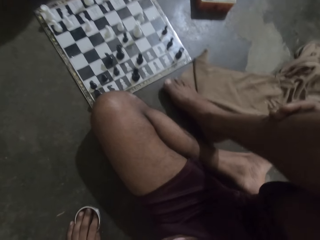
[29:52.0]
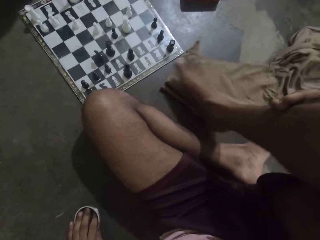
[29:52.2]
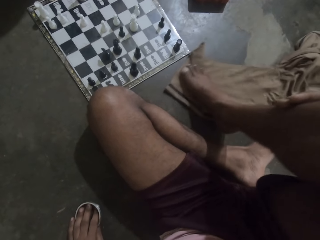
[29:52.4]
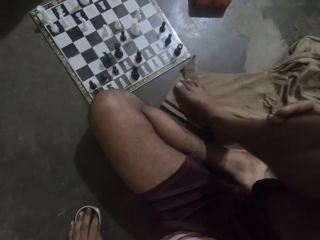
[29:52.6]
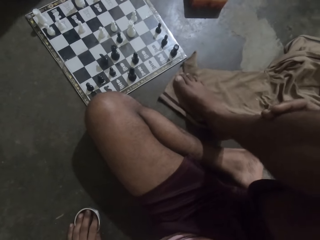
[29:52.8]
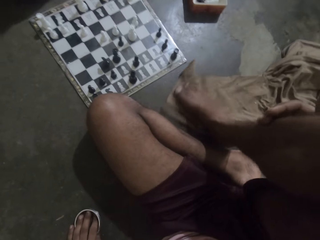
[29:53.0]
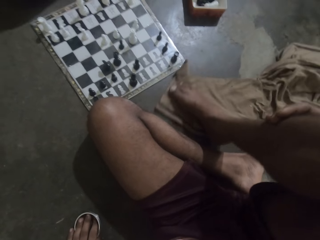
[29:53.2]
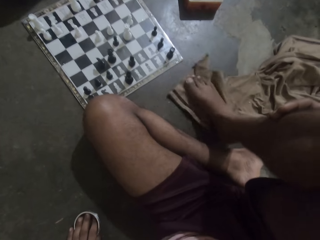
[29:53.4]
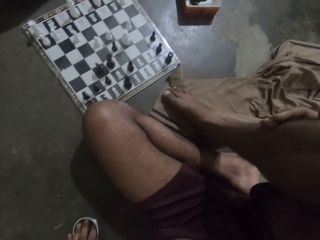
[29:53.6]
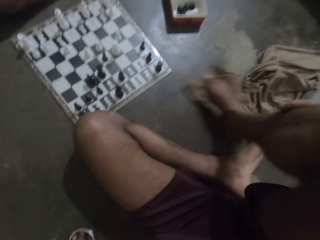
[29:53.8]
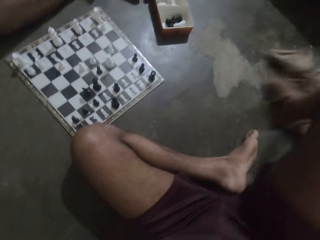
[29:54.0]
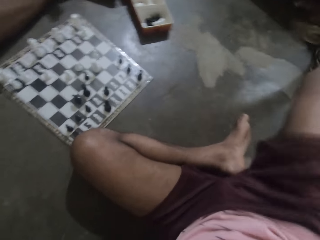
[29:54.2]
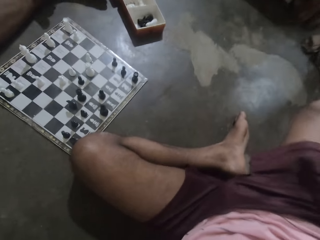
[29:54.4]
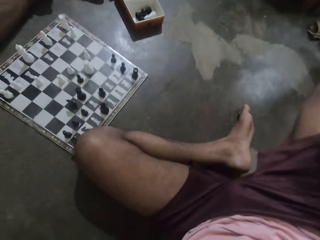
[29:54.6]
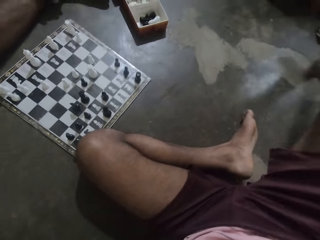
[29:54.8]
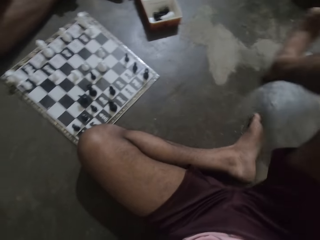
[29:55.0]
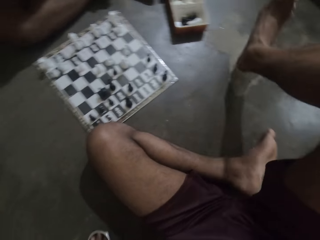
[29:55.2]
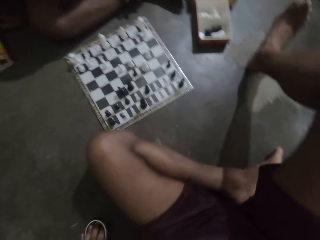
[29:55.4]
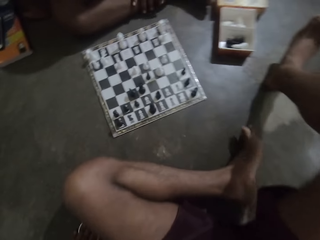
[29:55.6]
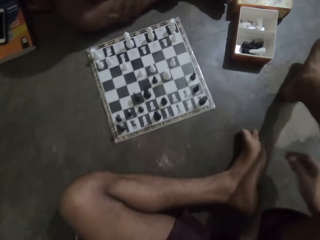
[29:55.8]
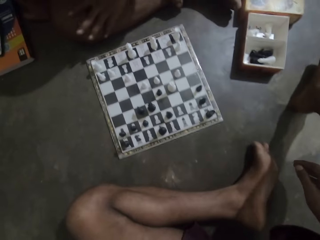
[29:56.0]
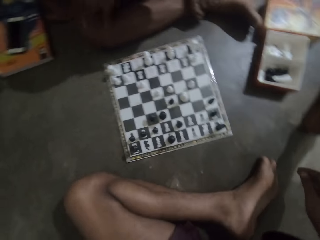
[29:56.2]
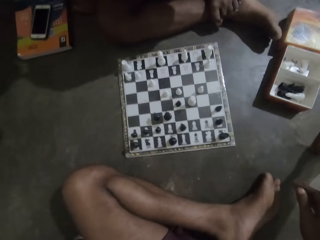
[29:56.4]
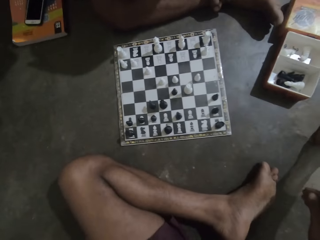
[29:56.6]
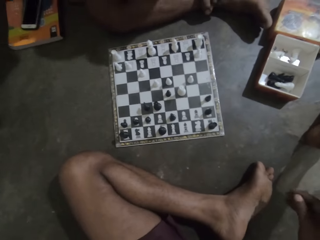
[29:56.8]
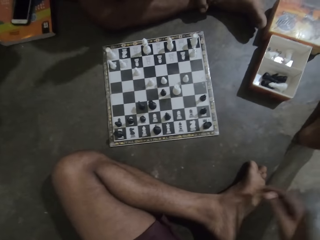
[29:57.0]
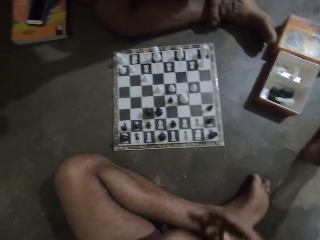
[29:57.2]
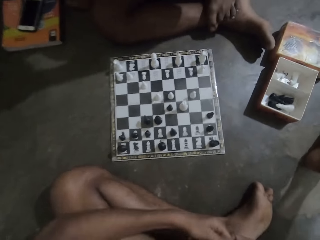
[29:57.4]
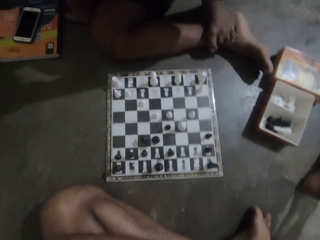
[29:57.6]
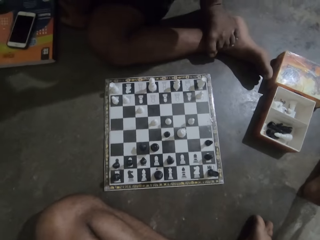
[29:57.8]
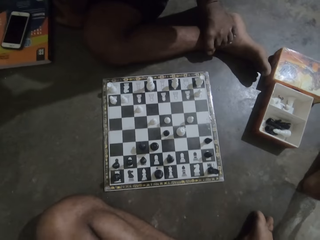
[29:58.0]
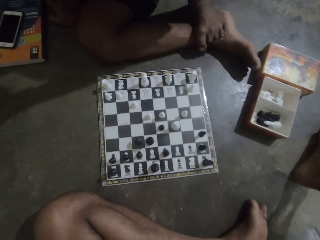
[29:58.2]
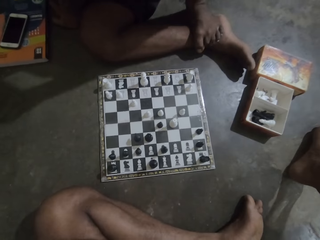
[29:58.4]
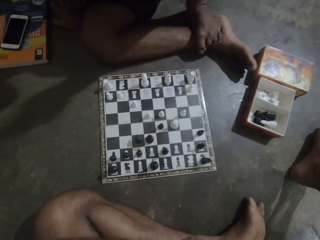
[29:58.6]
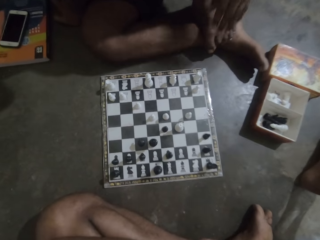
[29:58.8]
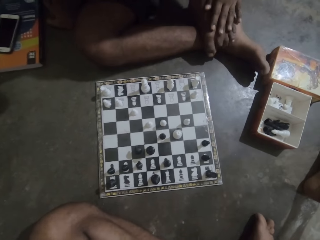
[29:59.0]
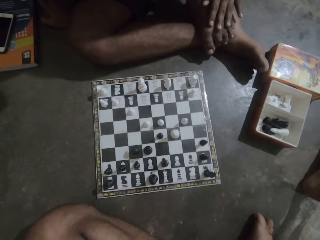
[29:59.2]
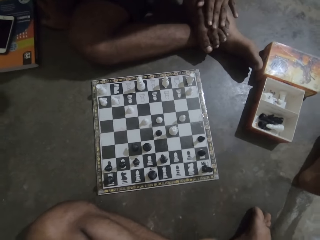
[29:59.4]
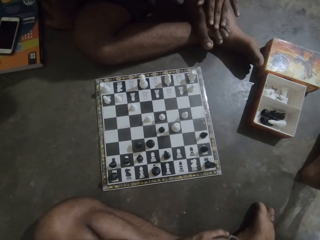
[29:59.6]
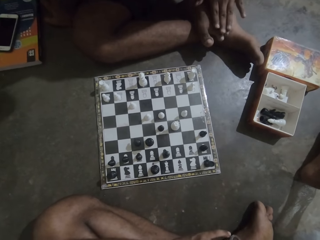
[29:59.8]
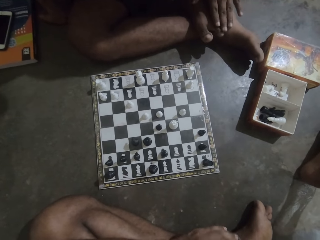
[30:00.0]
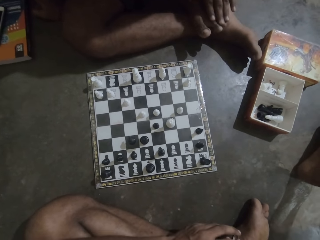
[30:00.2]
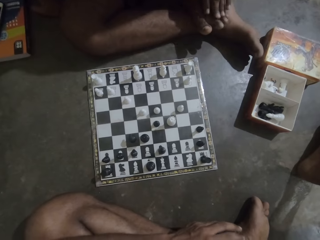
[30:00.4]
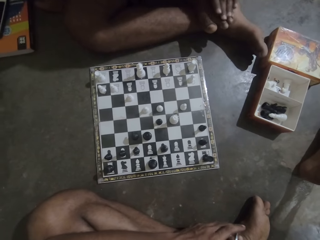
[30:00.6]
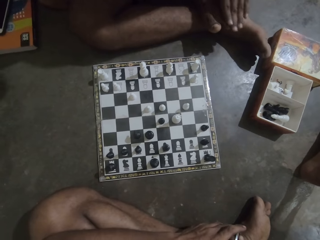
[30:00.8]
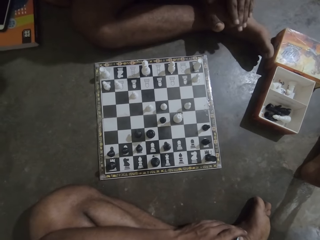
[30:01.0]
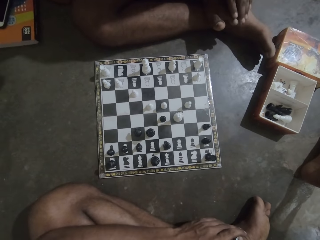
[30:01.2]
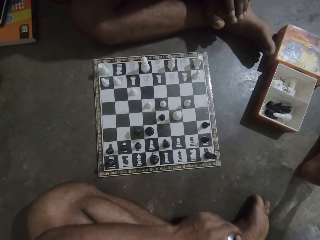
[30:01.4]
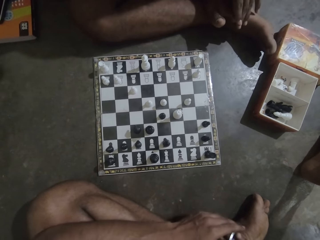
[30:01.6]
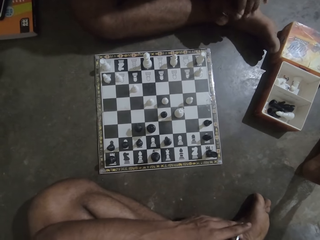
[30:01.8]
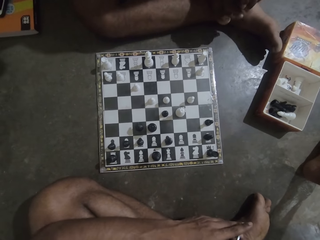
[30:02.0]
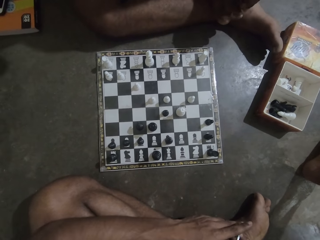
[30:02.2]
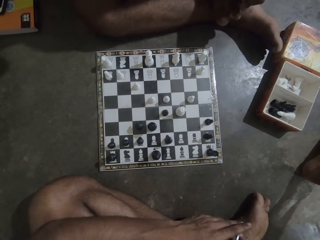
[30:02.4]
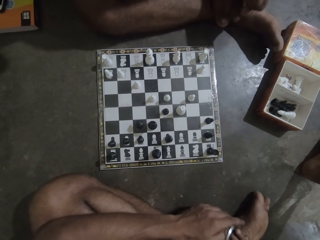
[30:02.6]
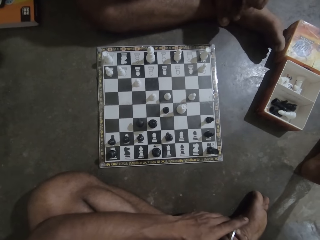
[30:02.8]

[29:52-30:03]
The camera wearer kicks away the rag. They look at the chess board. A man moves the hand.

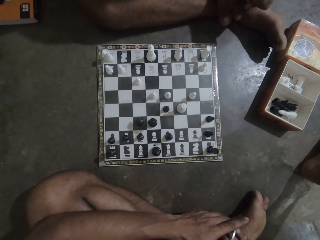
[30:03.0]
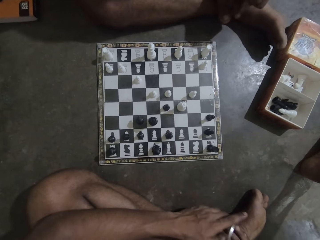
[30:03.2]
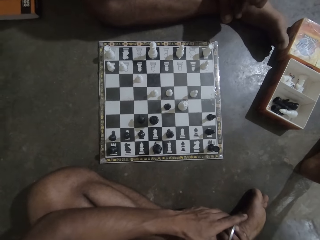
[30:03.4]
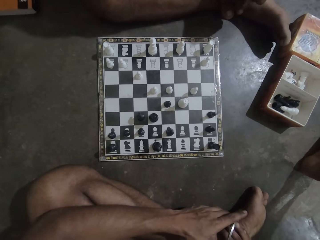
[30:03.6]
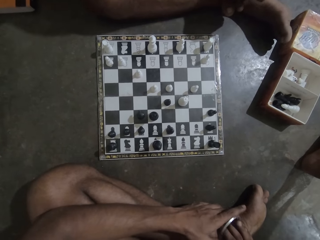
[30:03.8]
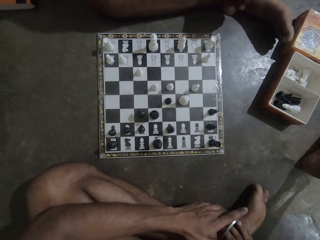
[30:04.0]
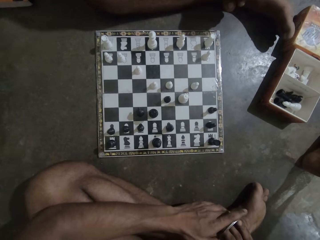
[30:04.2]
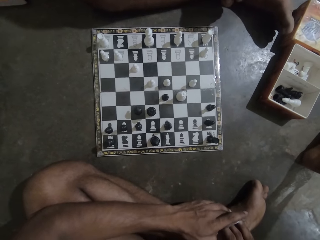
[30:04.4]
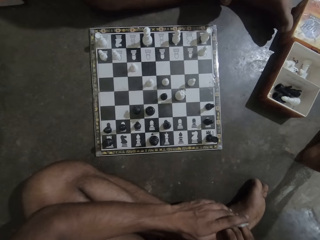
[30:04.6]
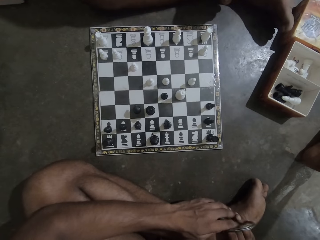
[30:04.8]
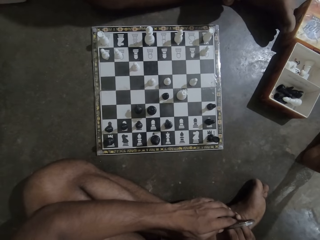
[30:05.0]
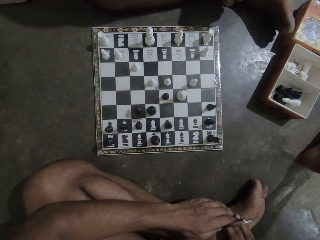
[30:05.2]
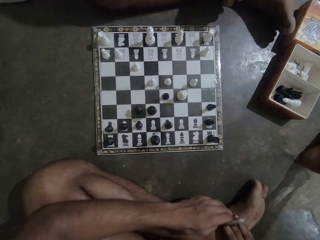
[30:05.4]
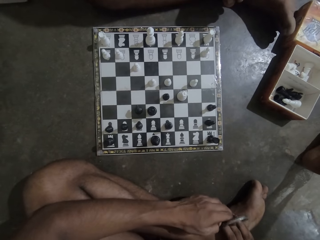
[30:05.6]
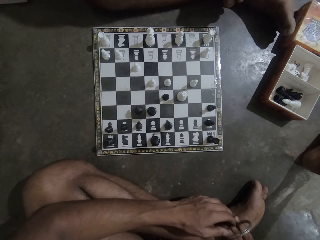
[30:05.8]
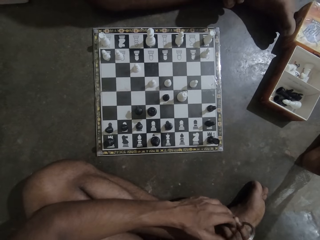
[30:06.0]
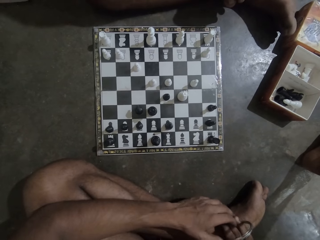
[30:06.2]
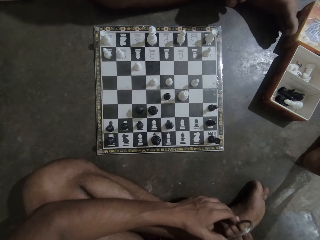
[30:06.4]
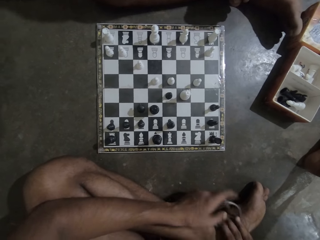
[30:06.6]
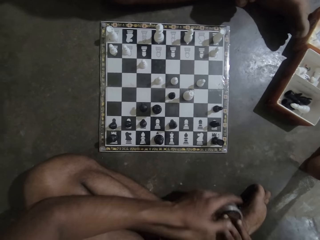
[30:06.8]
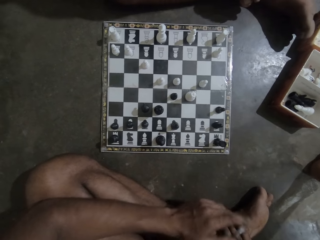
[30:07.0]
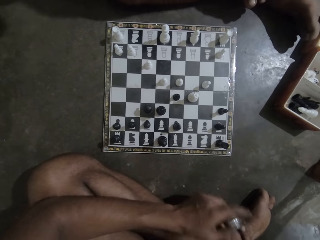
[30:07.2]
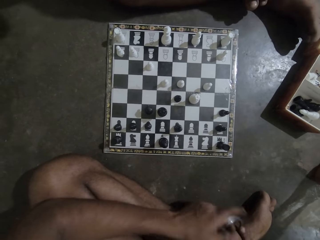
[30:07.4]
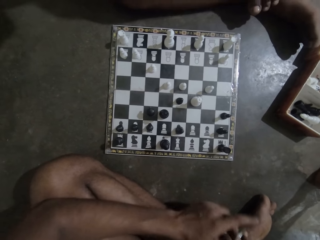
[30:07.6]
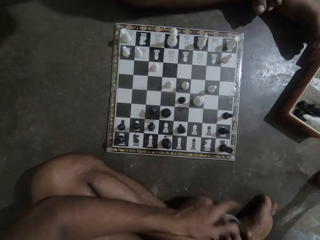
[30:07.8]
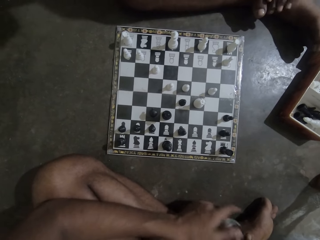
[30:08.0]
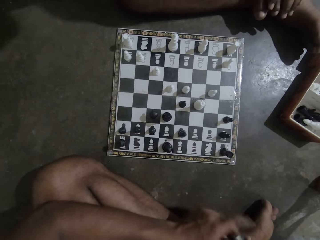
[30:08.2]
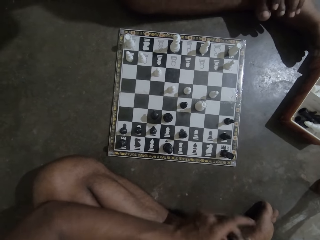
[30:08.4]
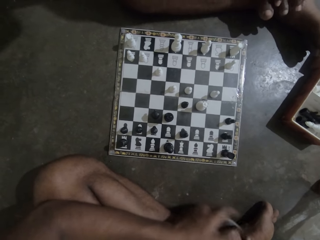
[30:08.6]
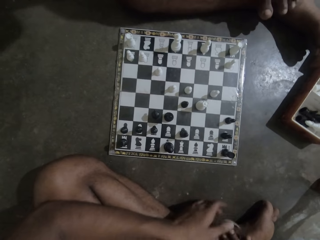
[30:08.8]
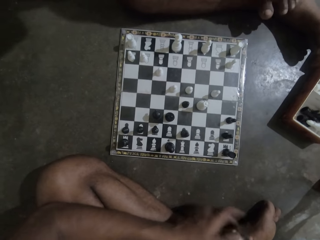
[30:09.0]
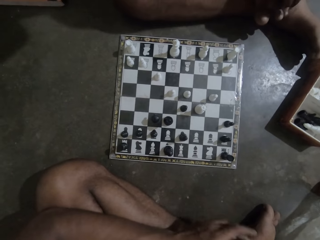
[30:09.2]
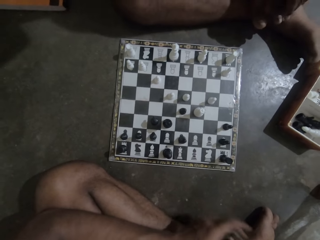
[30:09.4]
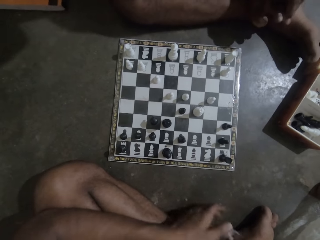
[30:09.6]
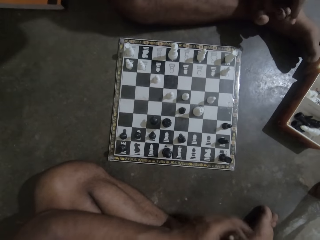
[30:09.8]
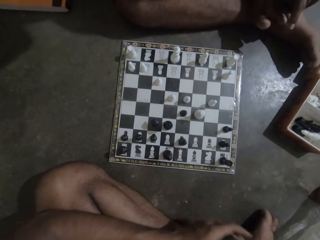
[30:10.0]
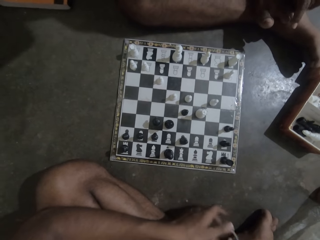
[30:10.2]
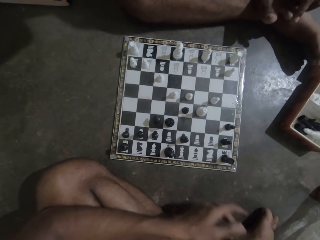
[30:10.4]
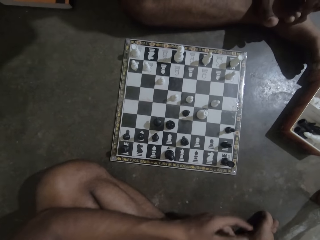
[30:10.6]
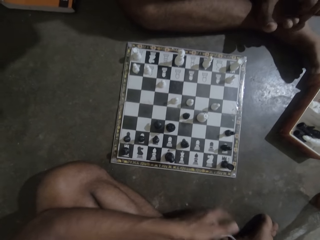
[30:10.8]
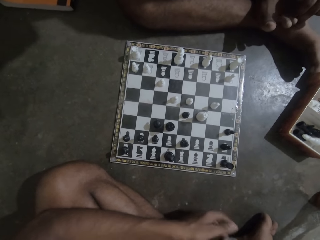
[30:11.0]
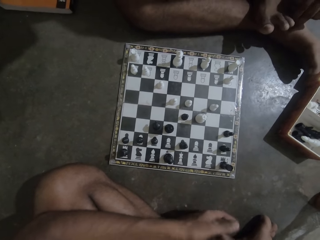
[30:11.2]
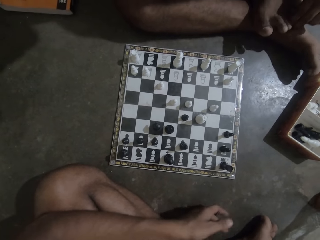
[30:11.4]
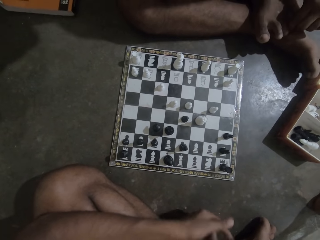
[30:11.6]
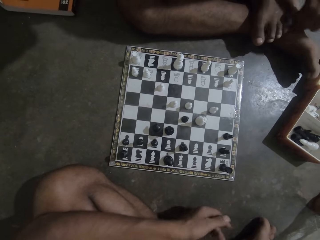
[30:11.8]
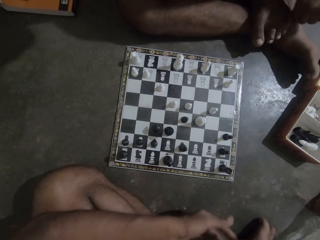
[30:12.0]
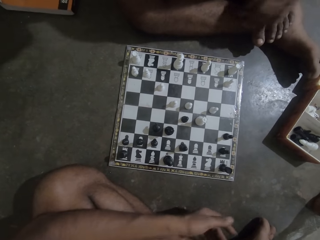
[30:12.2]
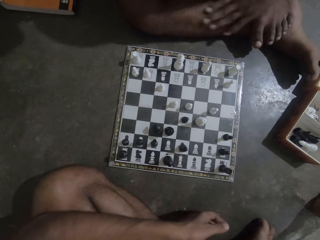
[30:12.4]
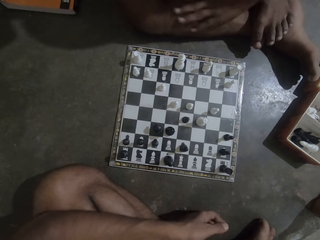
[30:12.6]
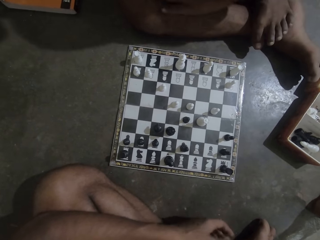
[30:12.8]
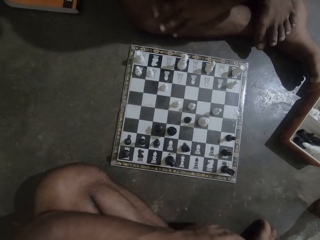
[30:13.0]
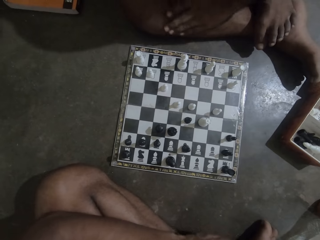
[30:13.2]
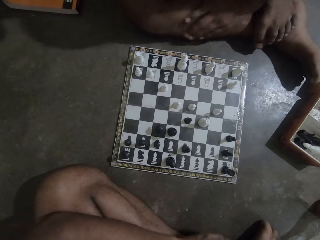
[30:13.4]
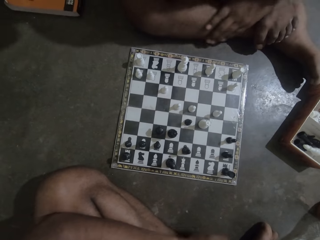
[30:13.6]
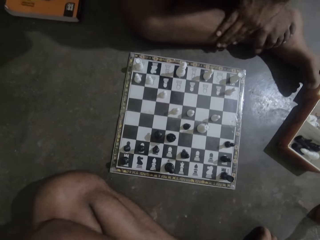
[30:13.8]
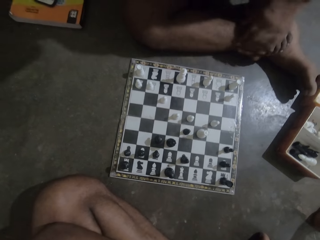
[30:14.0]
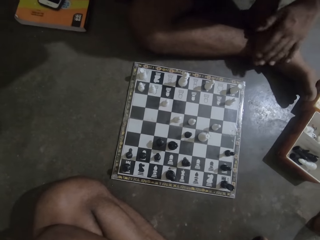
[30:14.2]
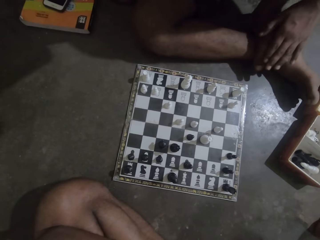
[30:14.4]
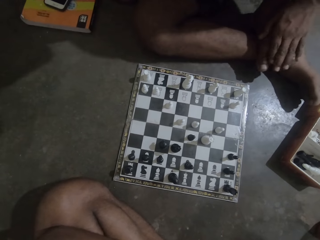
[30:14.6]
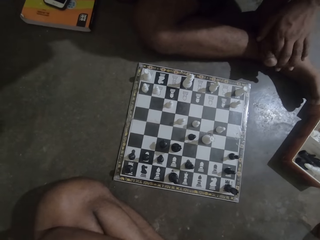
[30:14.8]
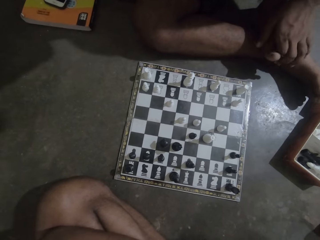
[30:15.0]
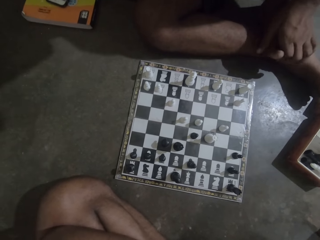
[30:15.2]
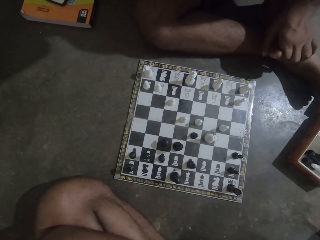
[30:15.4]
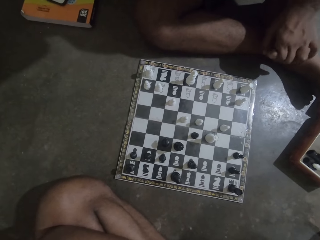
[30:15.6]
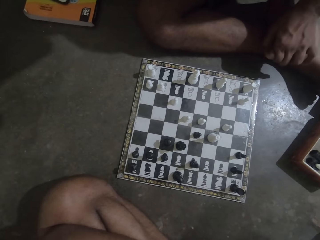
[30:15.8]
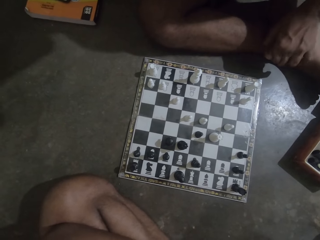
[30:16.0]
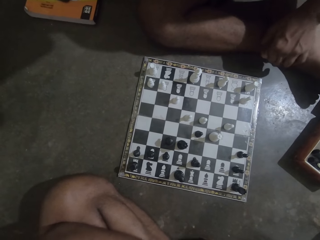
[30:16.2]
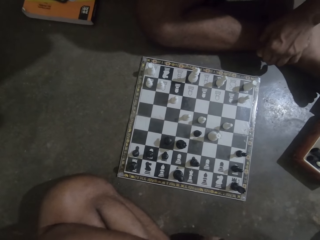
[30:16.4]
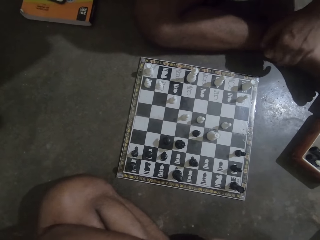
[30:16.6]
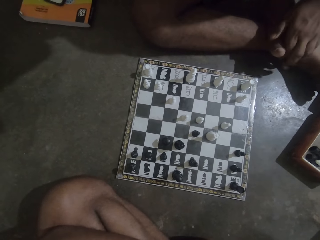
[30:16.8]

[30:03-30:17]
The camera wearer swings the bangle. They move the hand on the leg.
